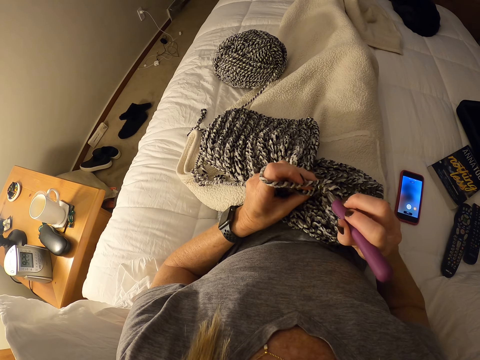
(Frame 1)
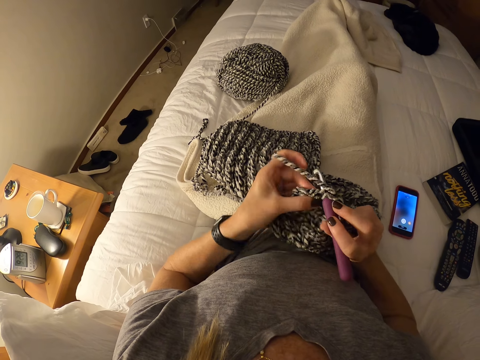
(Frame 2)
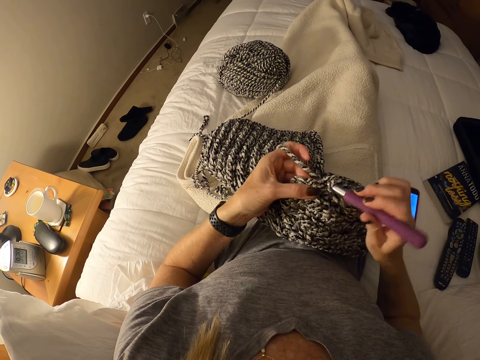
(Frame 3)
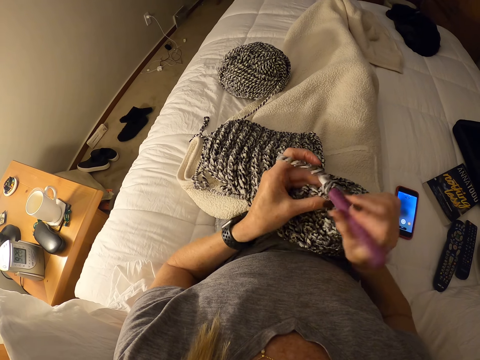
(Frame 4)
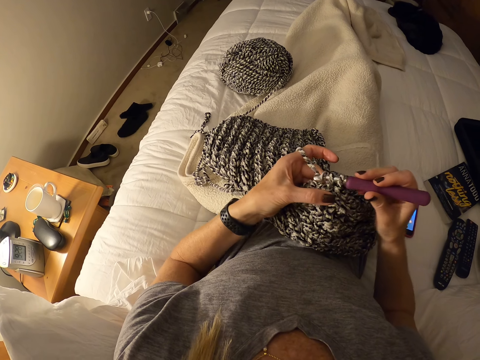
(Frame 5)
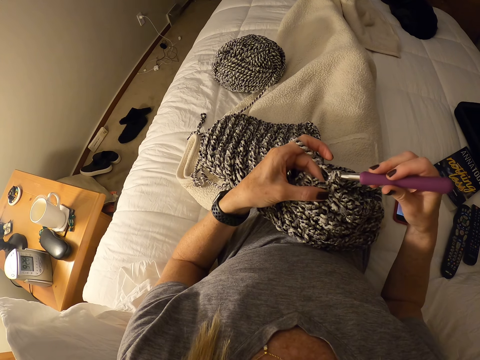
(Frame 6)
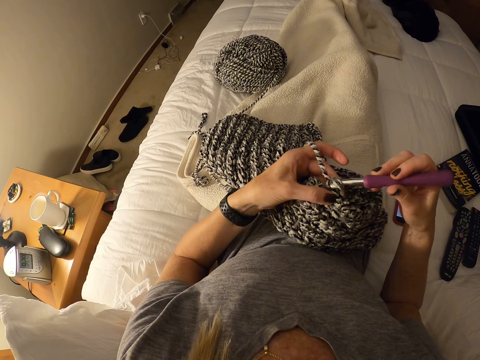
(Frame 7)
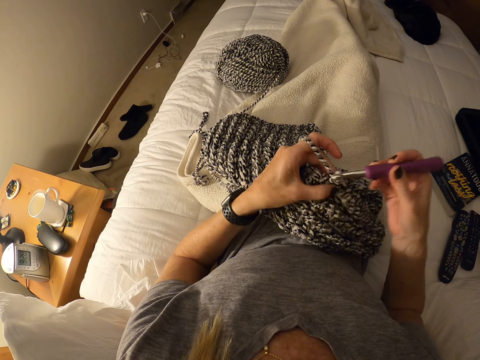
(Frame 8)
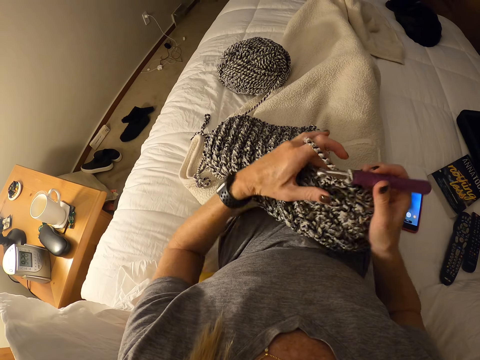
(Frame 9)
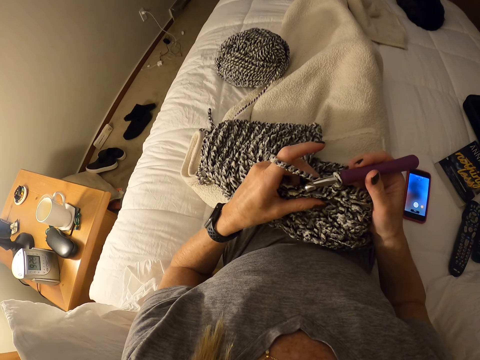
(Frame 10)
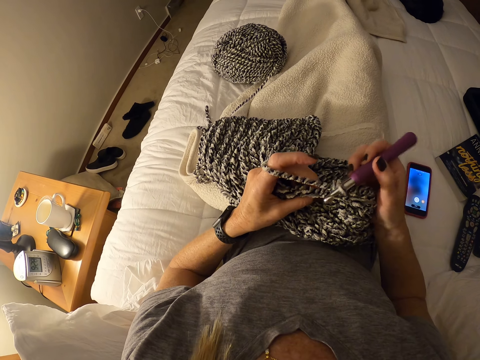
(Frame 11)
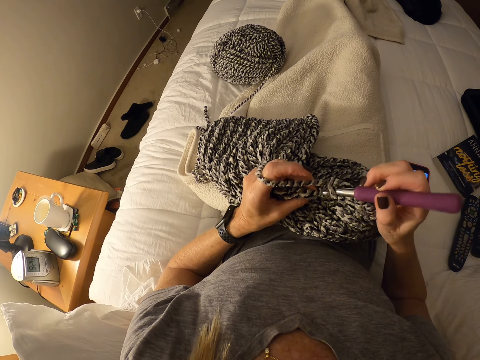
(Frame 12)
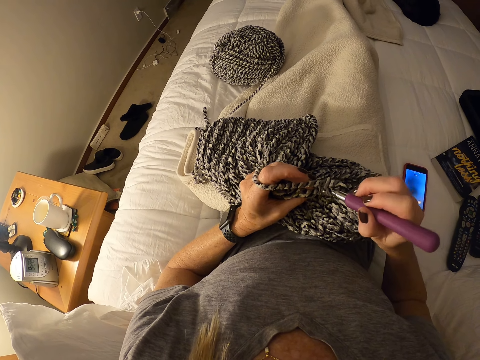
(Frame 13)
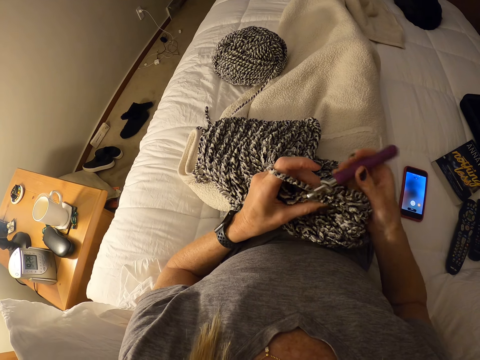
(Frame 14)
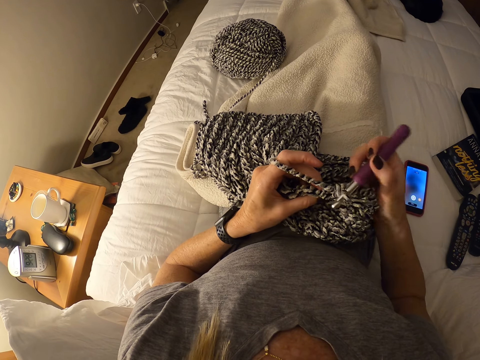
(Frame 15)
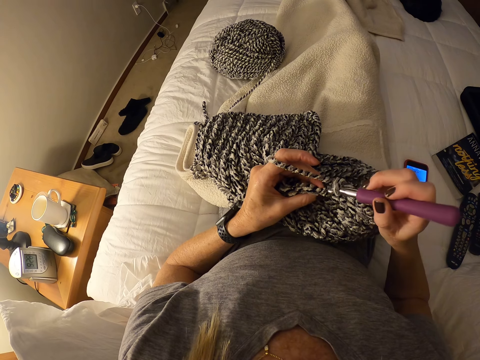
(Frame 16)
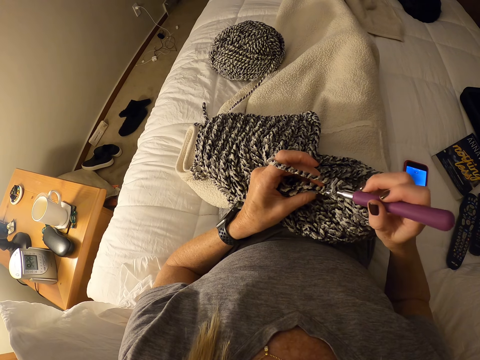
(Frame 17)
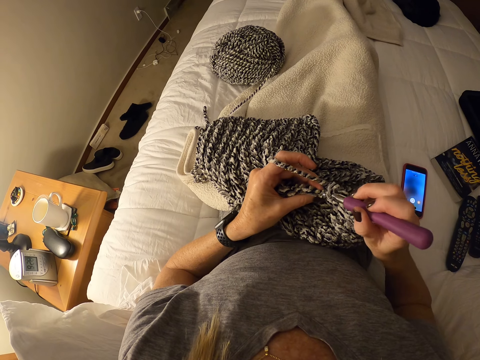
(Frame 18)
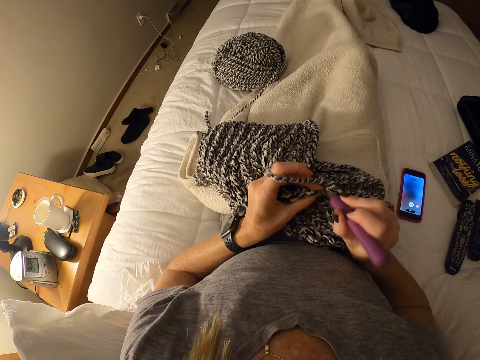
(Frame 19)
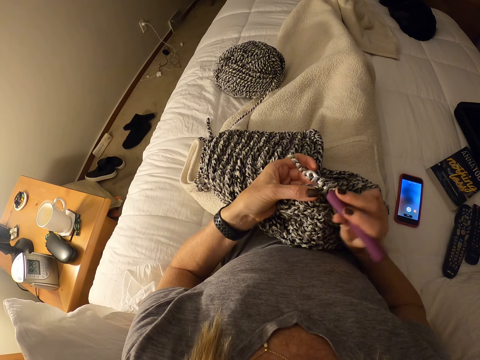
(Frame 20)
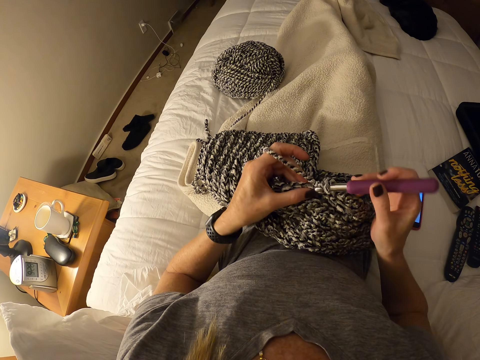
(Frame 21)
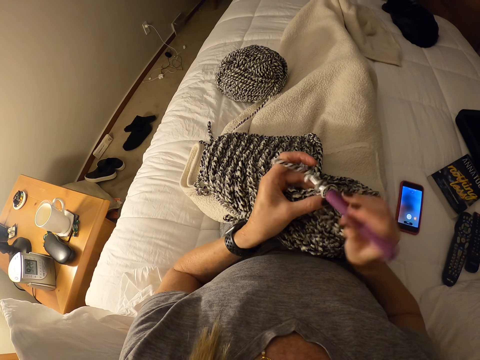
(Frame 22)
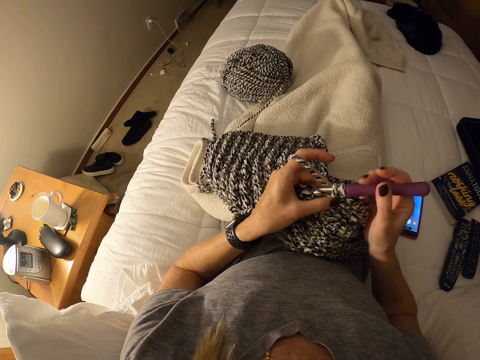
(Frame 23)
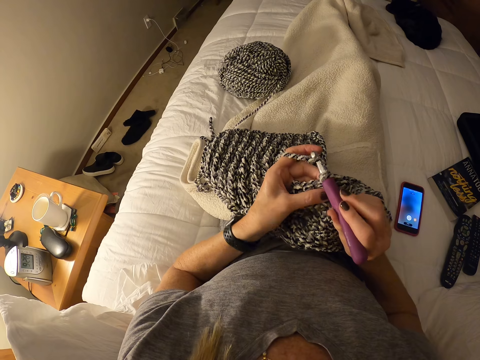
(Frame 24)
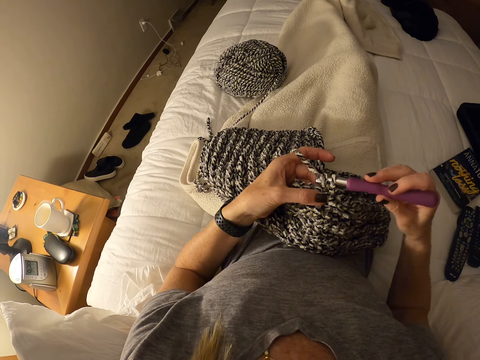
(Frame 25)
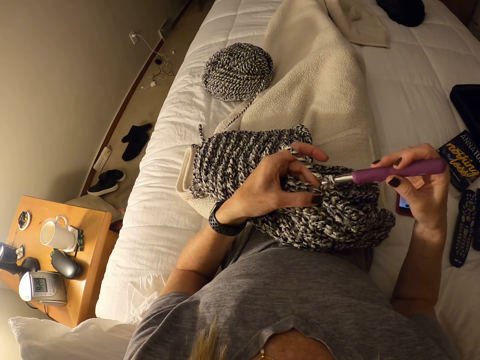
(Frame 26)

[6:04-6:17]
The camera wearer adjusts the thread on the knit fabric with her left hand. She continues knitting with the knitting needle or crochet hook.

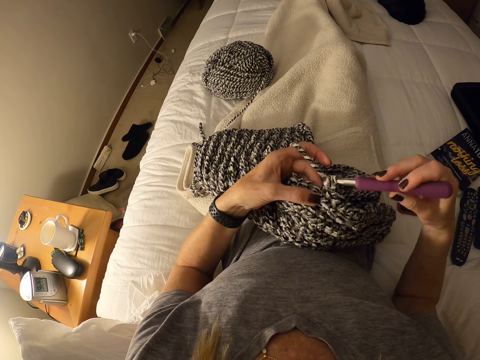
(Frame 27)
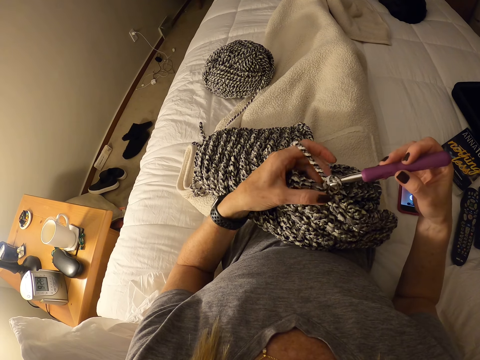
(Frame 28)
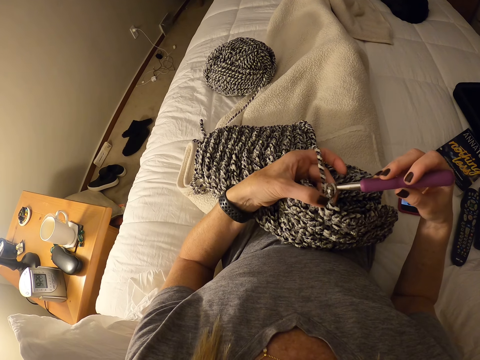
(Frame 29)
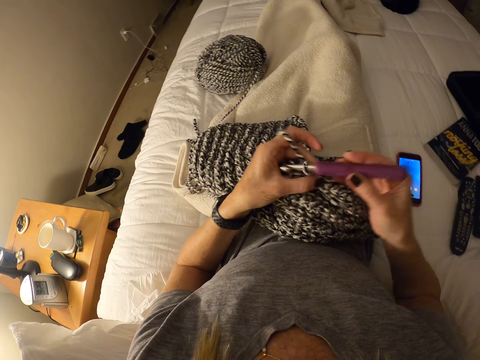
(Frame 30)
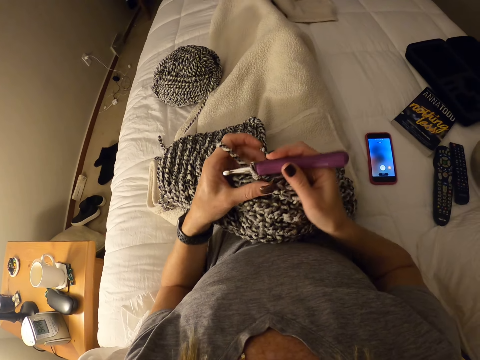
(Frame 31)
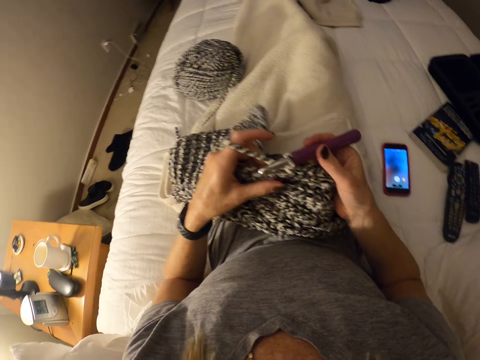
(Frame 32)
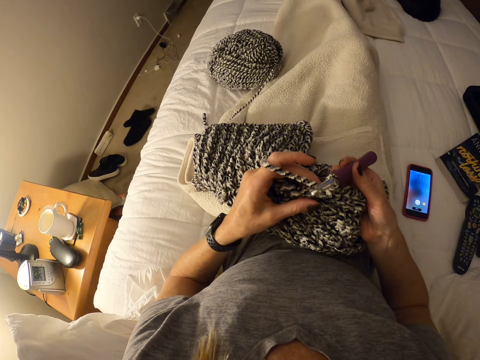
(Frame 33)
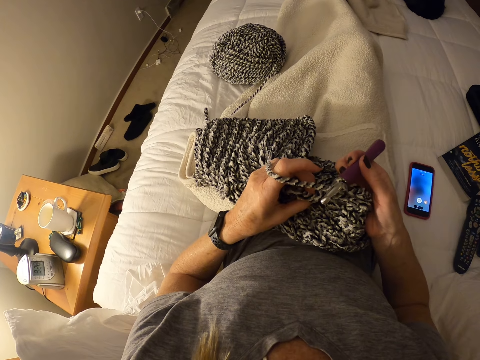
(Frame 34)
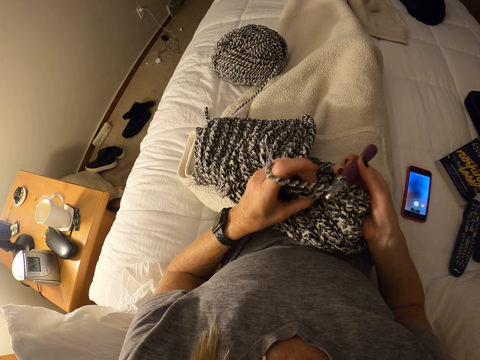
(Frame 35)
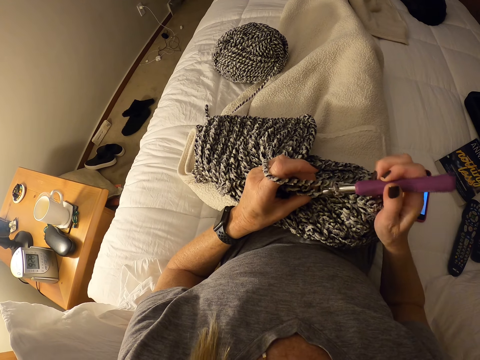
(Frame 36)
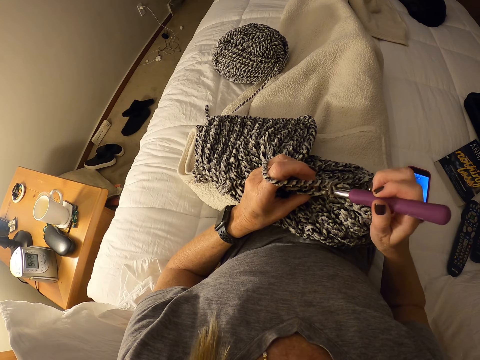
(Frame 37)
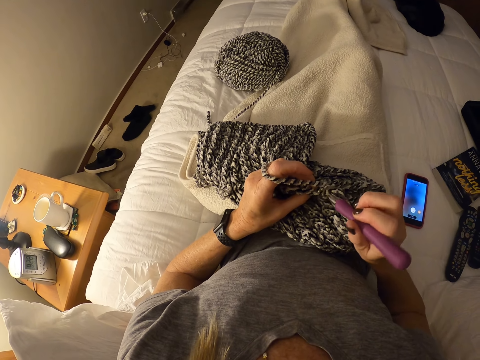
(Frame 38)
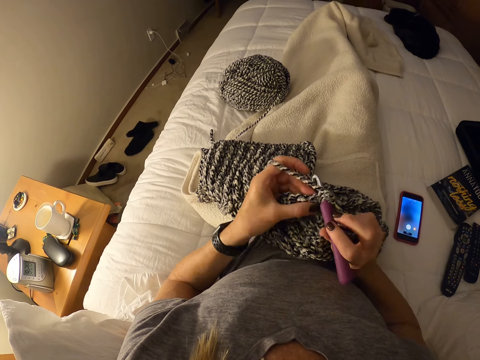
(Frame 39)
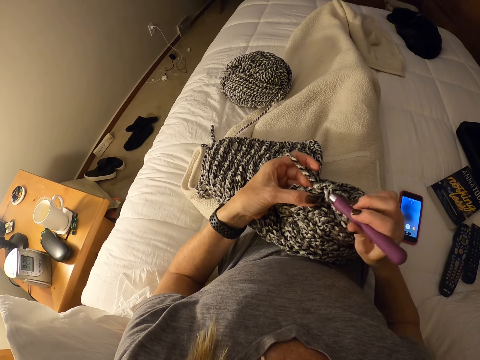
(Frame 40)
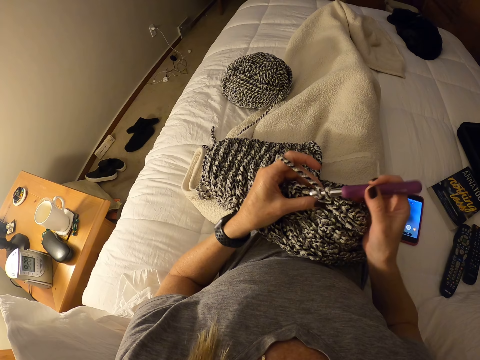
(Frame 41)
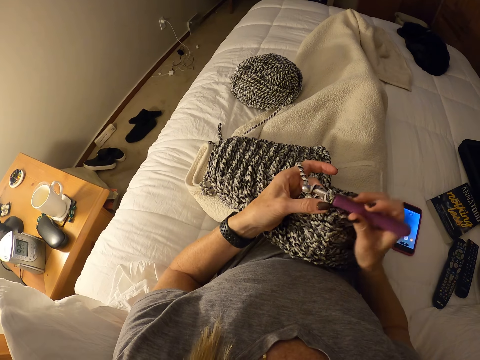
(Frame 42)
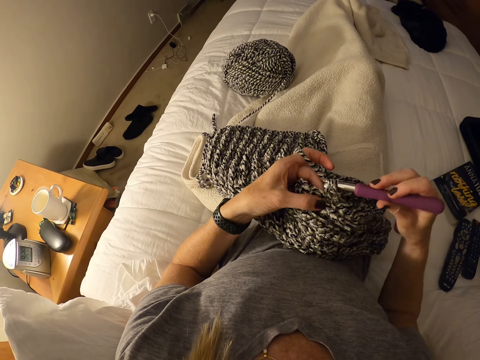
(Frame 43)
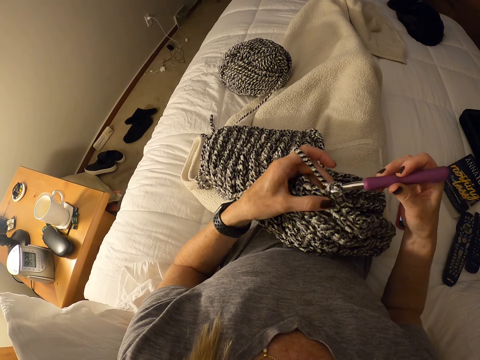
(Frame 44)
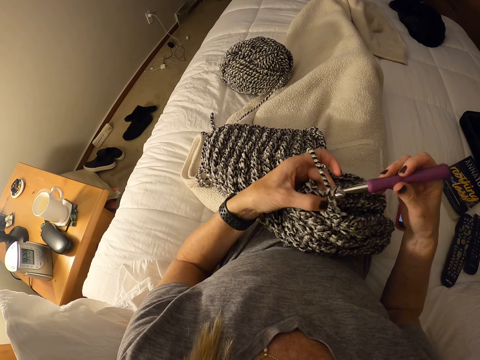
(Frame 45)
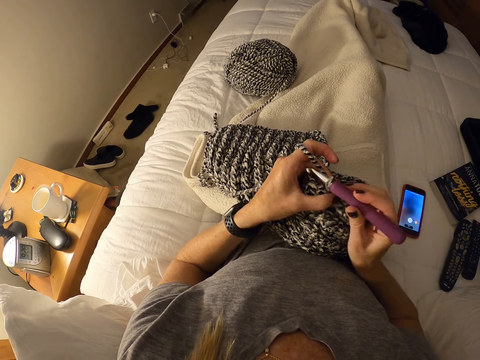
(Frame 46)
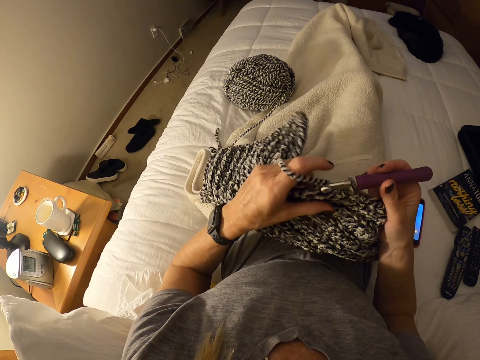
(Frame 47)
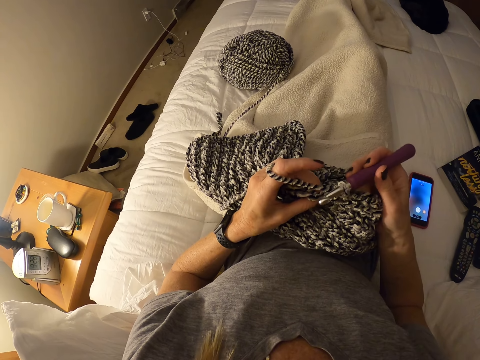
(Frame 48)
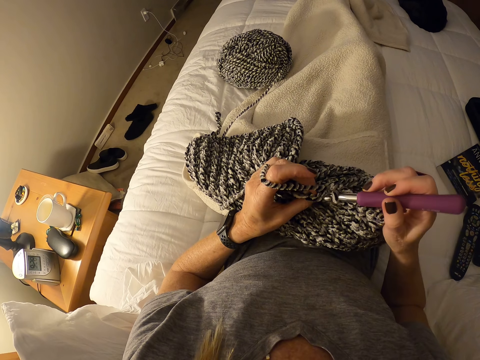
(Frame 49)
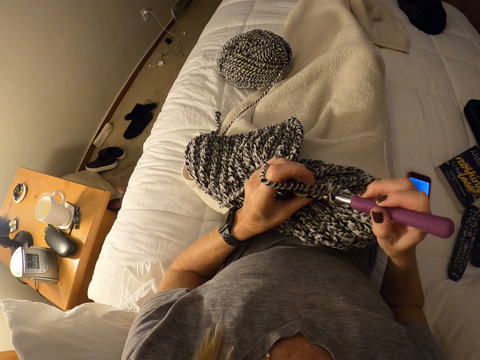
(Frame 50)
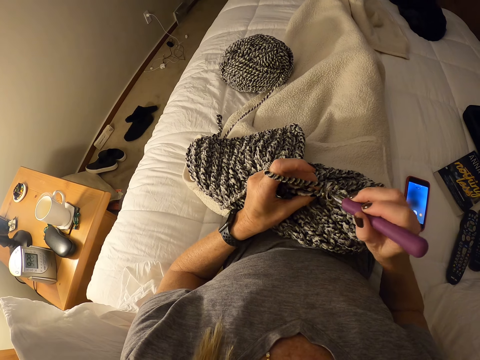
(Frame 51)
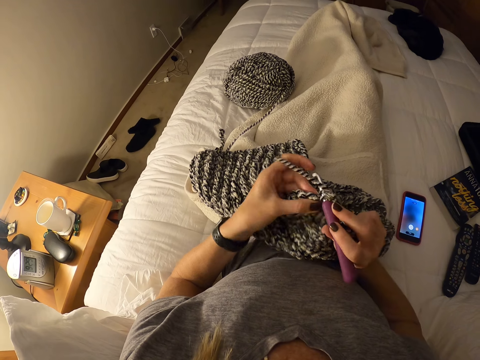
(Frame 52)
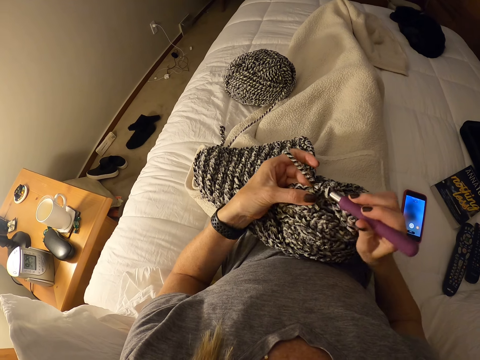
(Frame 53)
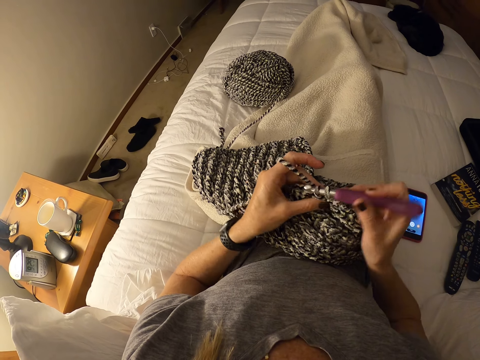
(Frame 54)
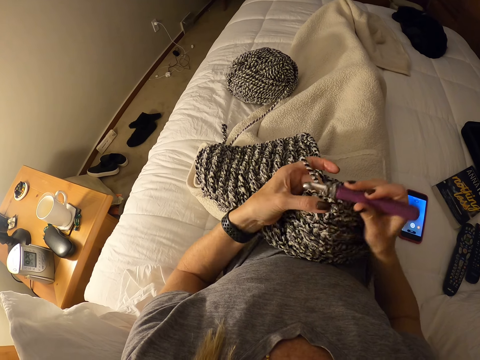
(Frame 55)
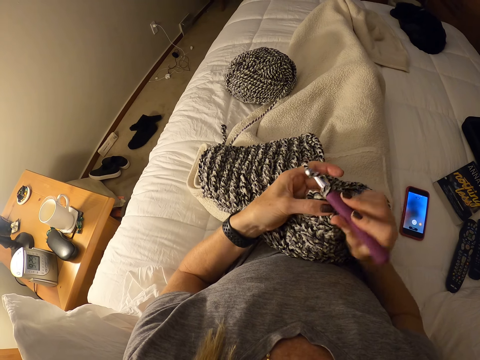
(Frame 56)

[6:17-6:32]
The camera wearer adjusts the knit fabric or sweater on her lap with her left hand. She holds the sweater with a hand. She continues knitting with the knitting needle or crochet hook. She adjusts the knit fabric on her lap with her left hand and continues knitting with the knitting needle.
